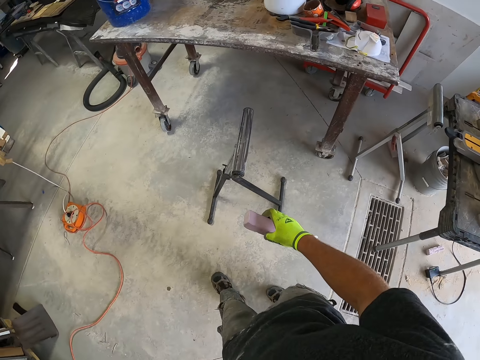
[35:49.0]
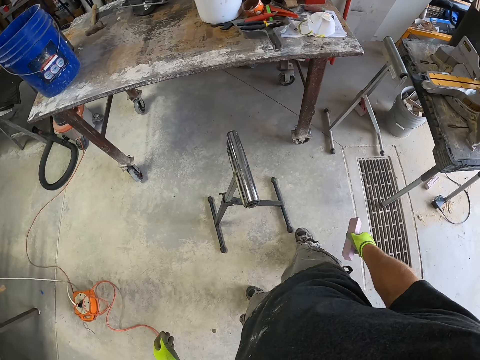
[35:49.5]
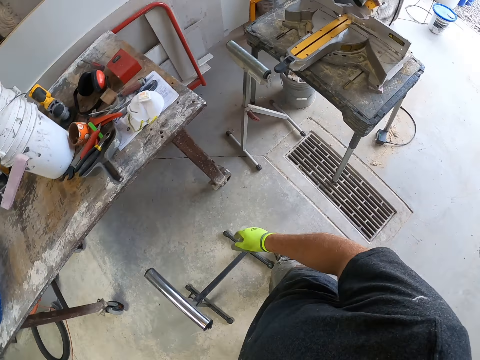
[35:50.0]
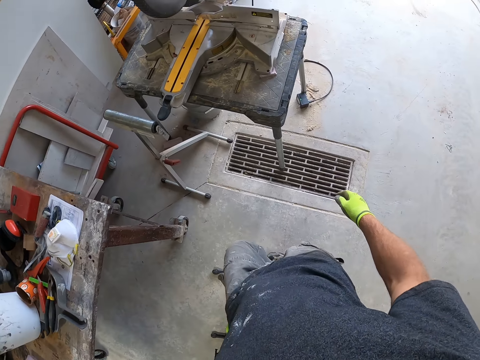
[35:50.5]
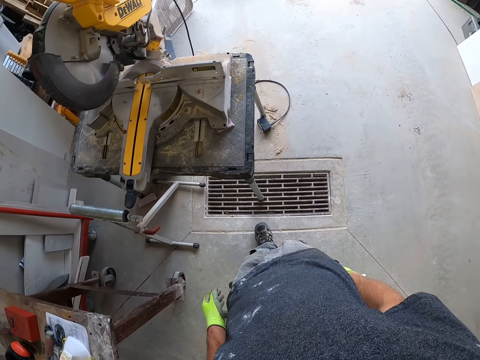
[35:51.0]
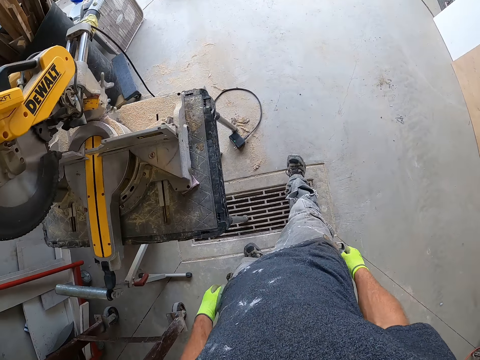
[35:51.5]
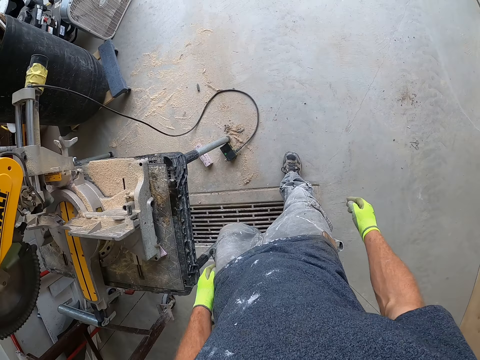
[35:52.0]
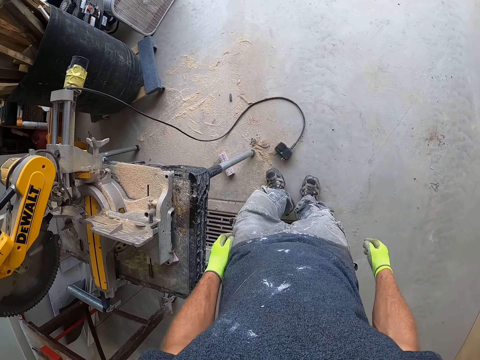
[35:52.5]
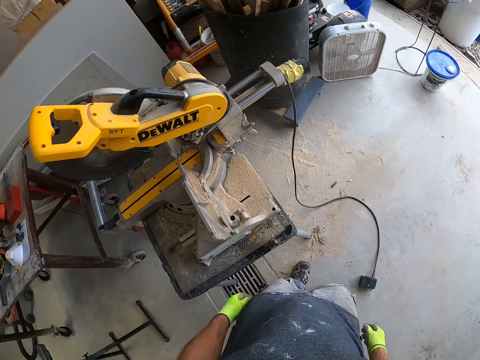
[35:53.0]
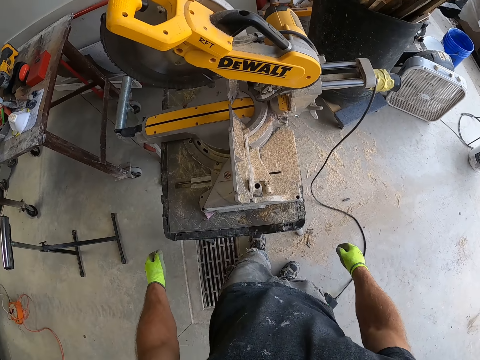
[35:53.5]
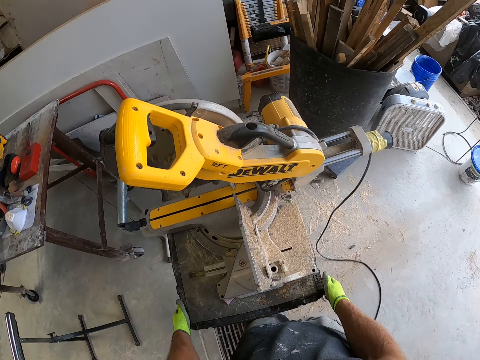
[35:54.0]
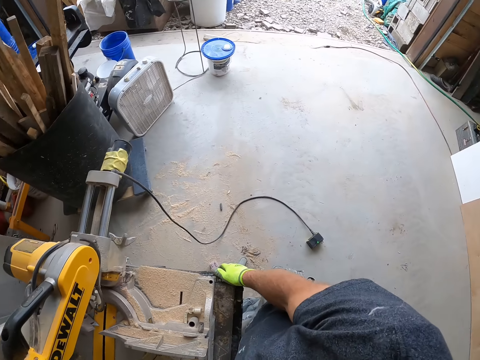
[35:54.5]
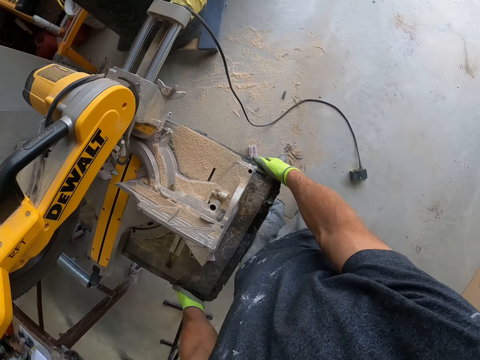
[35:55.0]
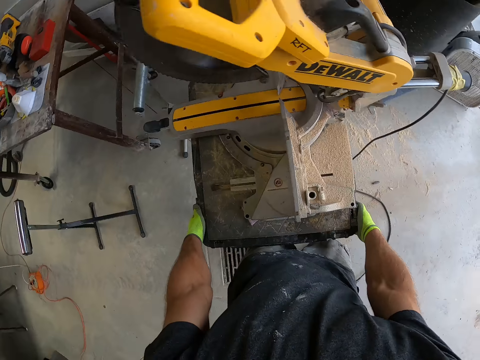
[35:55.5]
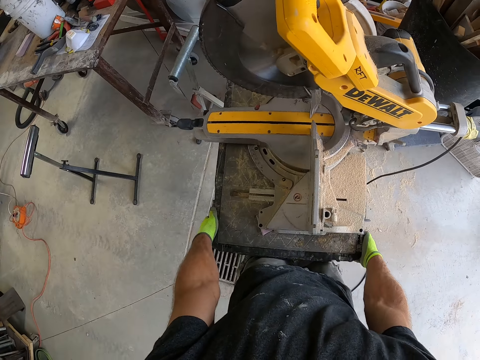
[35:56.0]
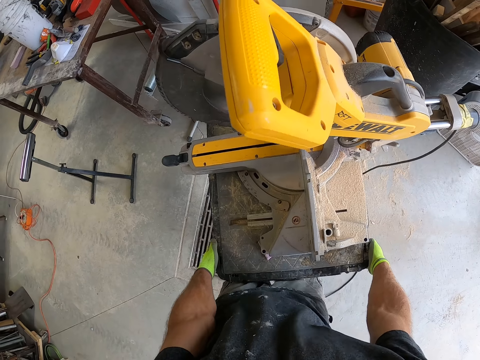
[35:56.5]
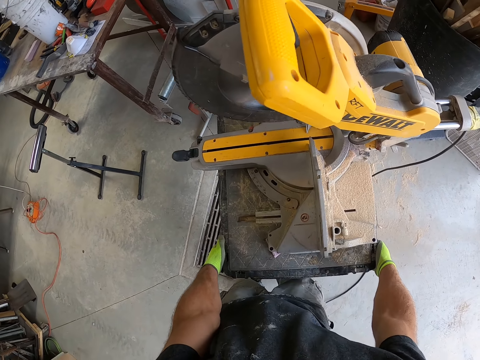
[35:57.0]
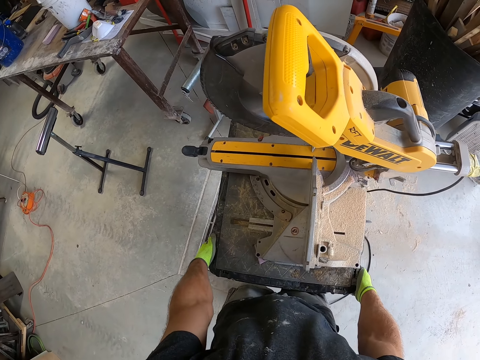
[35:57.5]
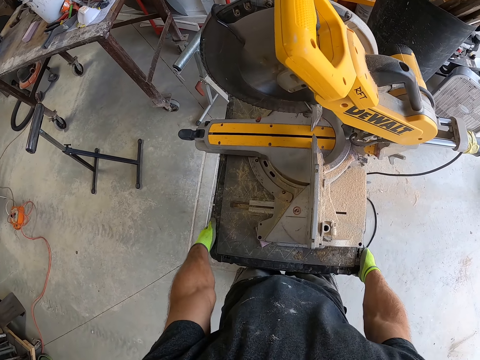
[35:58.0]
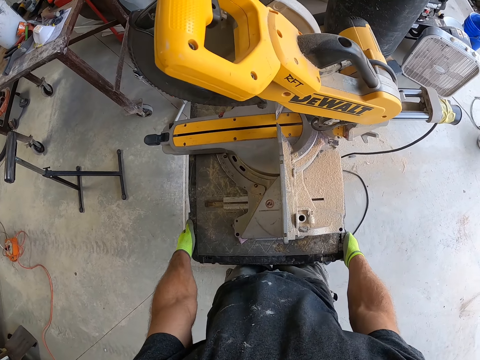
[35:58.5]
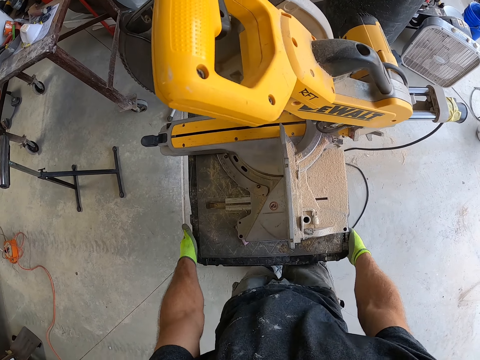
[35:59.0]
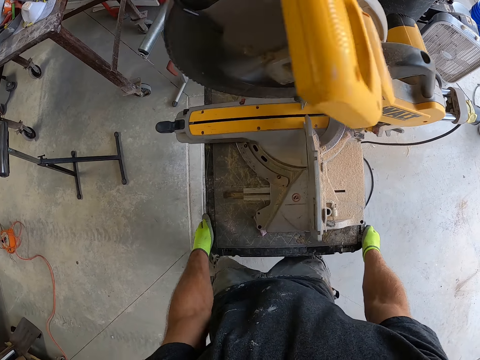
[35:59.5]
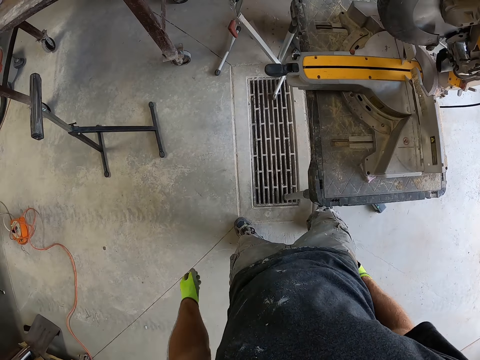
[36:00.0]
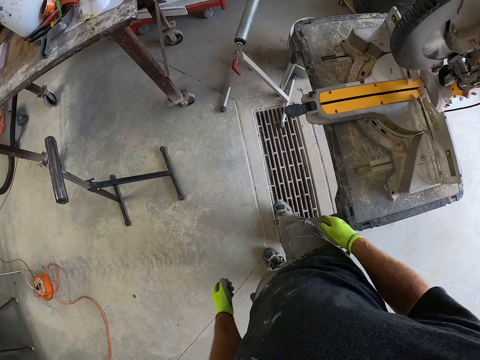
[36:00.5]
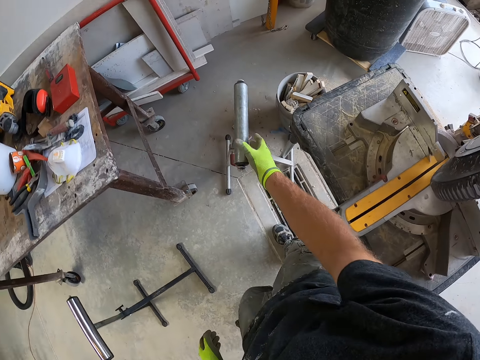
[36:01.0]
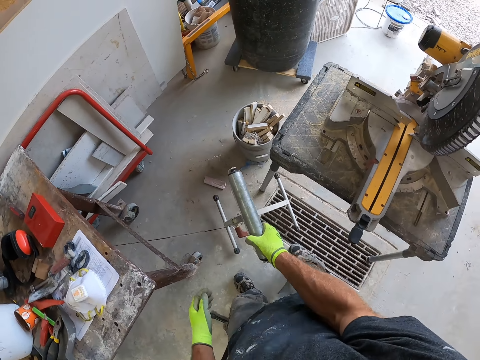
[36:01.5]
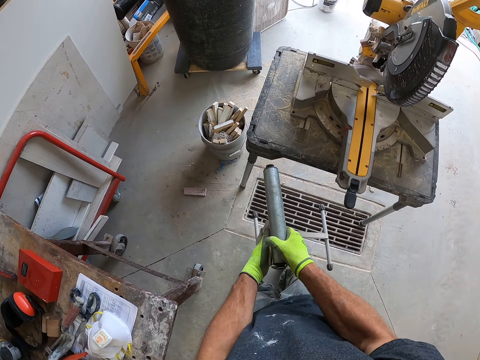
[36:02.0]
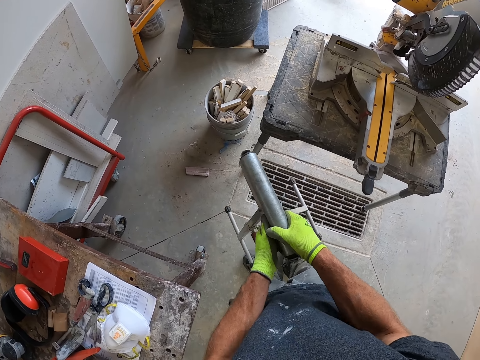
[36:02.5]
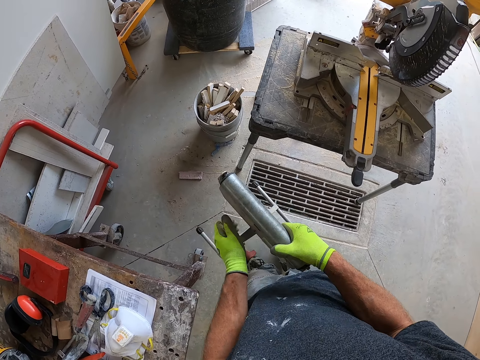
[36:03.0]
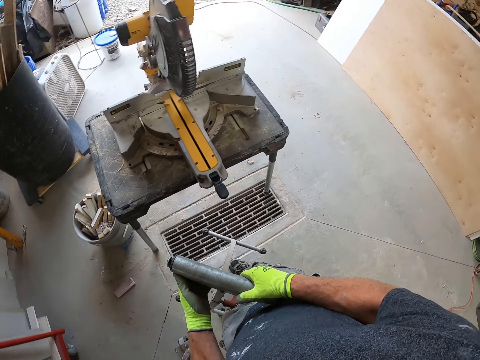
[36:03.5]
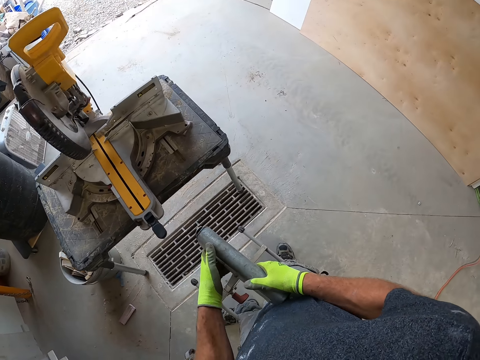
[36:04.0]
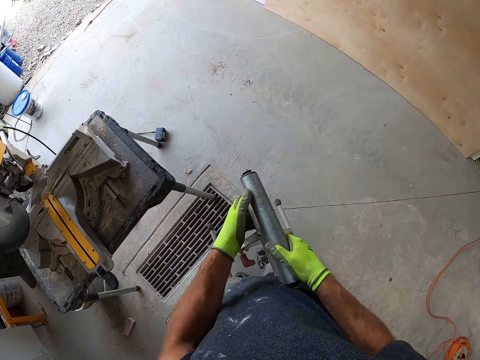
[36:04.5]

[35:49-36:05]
The camera wearer throws the tile on the table. He kicks the plug on the ground with his leg. He moves the machine cutter. He adjusts the wood smoother machine. He walks a few steps. He adjusts the stand and touches the stand handle.

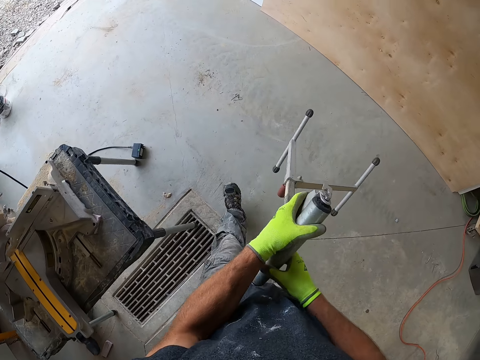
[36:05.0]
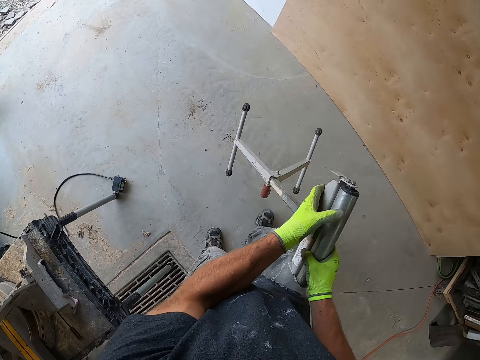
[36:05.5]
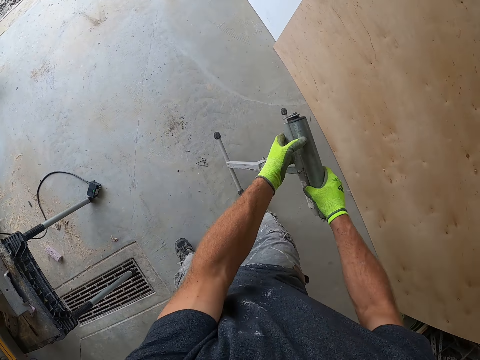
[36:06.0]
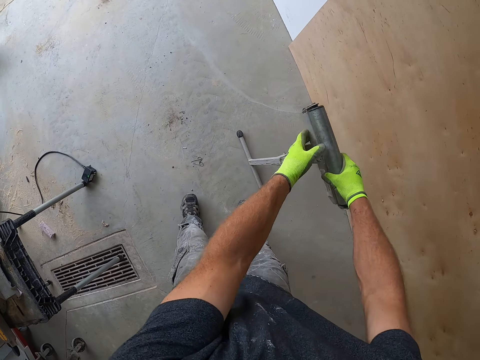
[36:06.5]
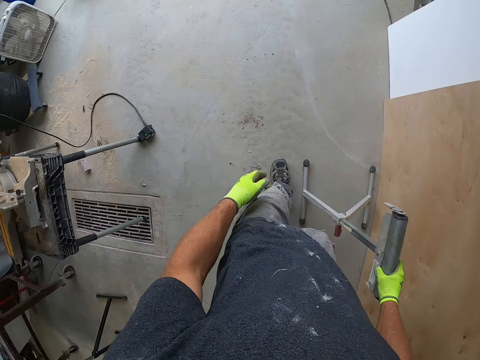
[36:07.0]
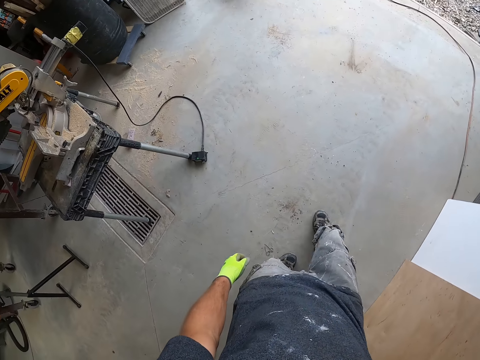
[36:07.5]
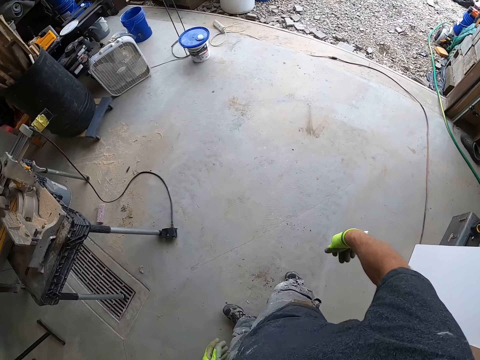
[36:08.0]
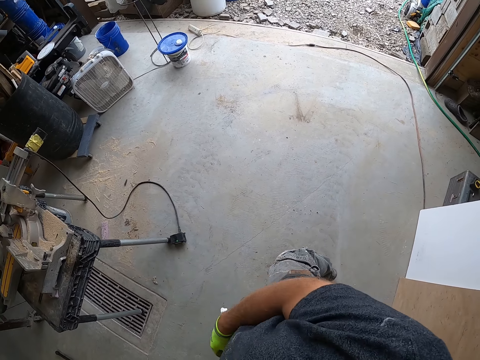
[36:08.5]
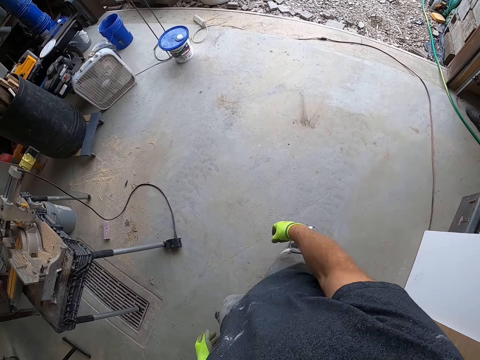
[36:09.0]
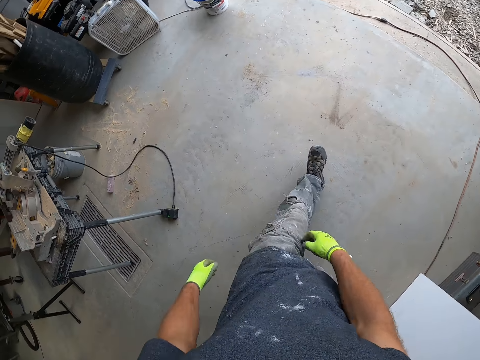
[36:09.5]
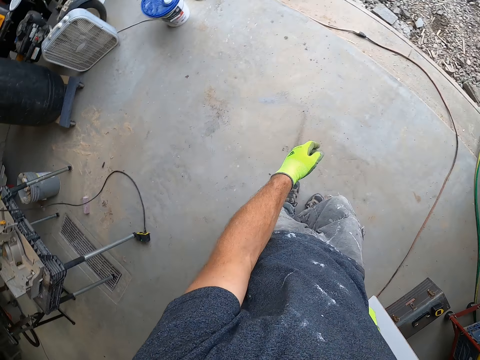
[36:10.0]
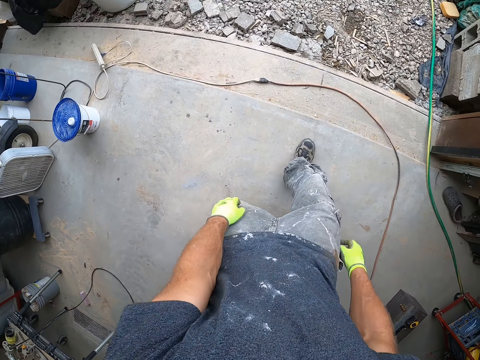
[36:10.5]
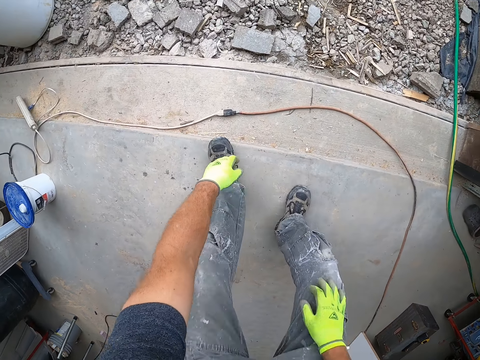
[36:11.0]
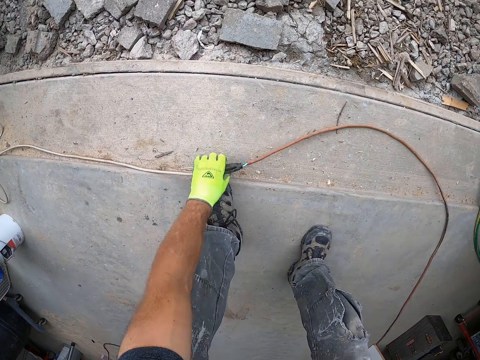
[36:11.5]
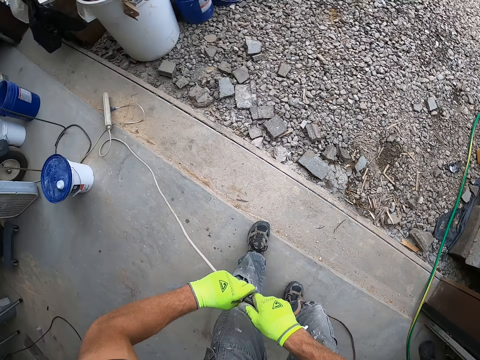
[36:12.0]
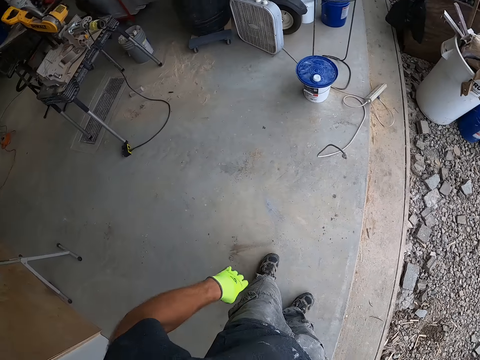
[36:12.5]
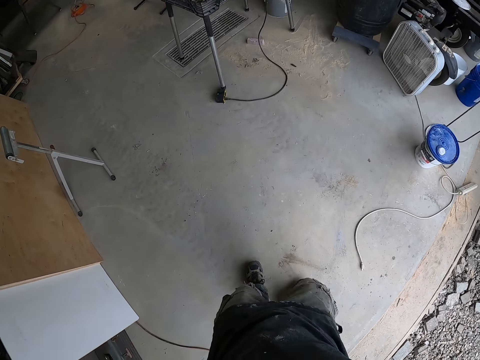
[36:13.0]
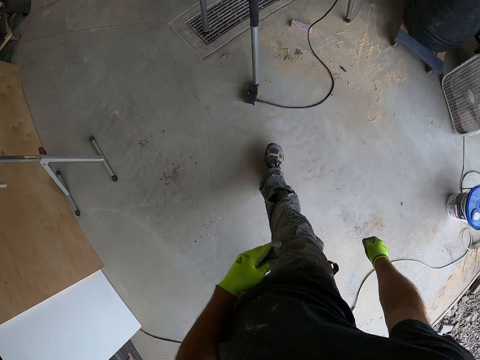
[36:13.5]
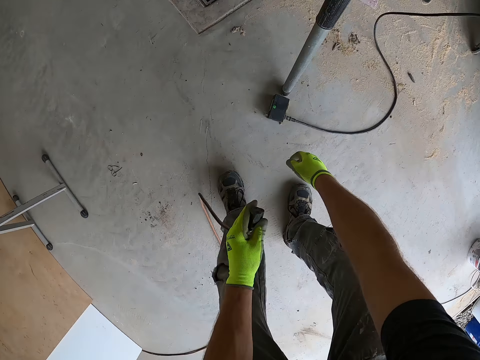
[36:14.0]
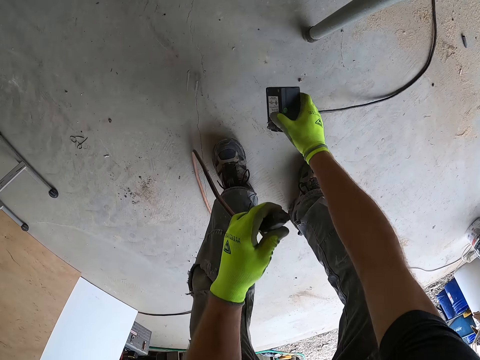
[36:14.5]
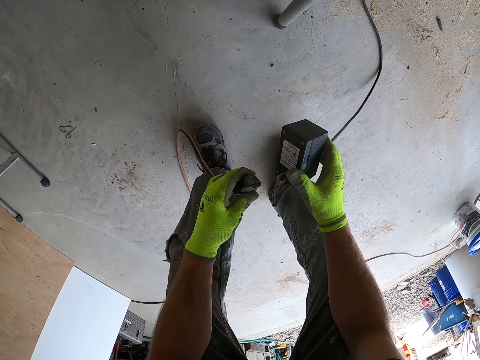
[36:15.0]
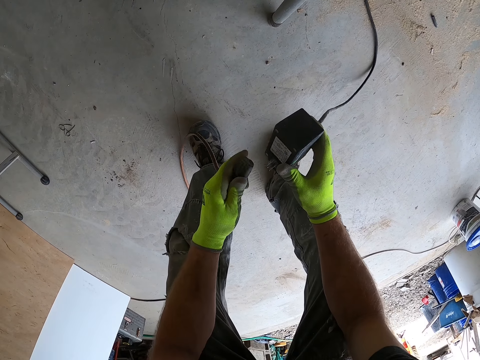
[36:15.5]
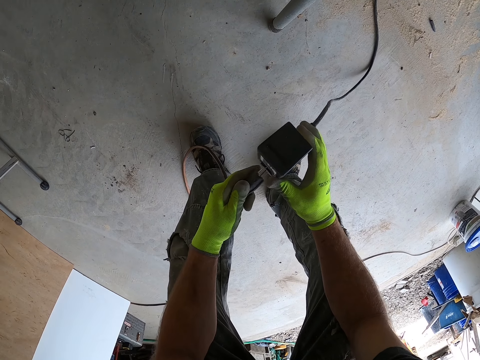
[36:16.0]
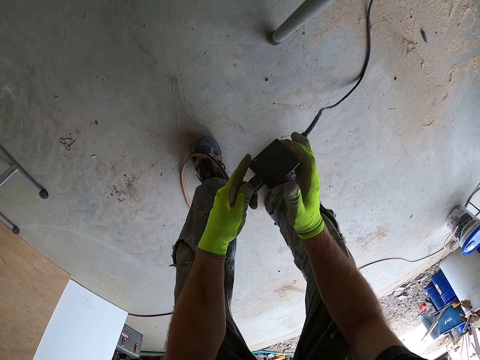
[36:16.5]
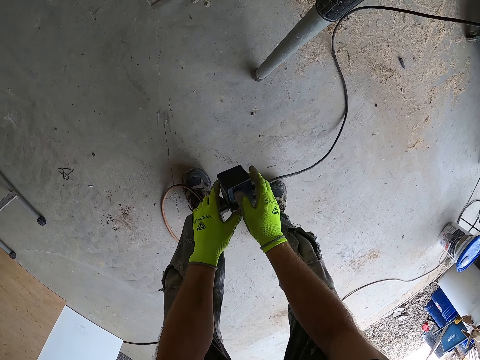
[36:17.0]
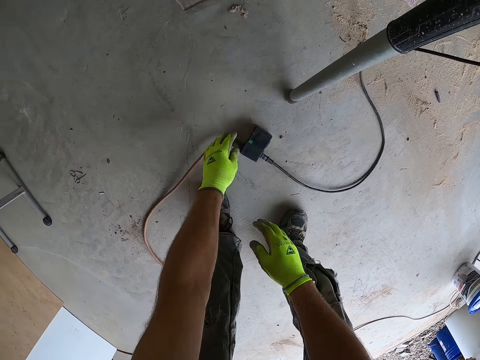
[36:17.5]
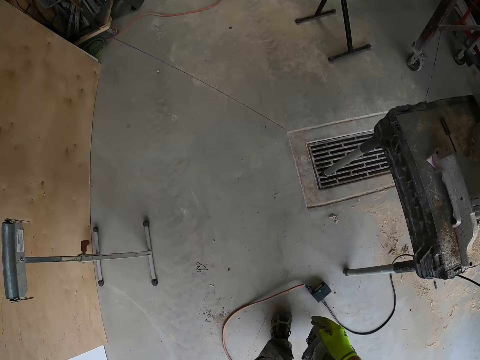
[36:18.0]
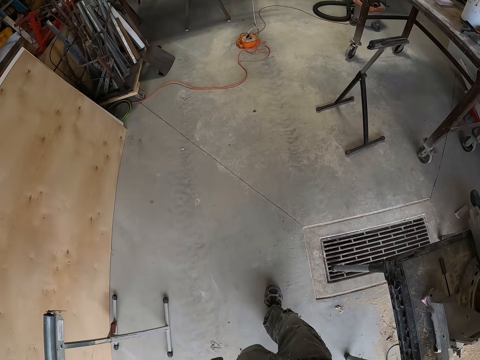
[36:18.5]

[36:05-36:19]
The camera wearer puts down the stand. They walk in the workshop. They pick up a wire or cable from the ground. They disconnect the wire. They cut the cable. They pick up the plug from the ground. They connect the plug of the wire to the adapter. They drop the adapter on the floor.
